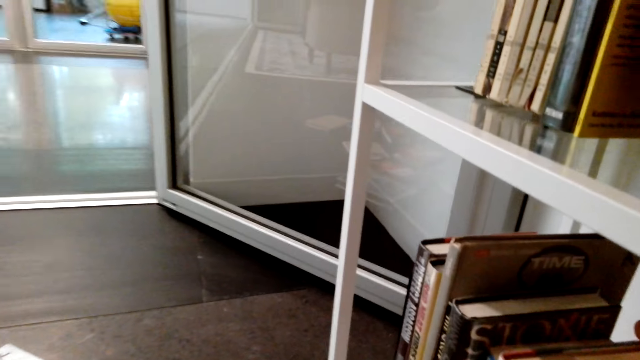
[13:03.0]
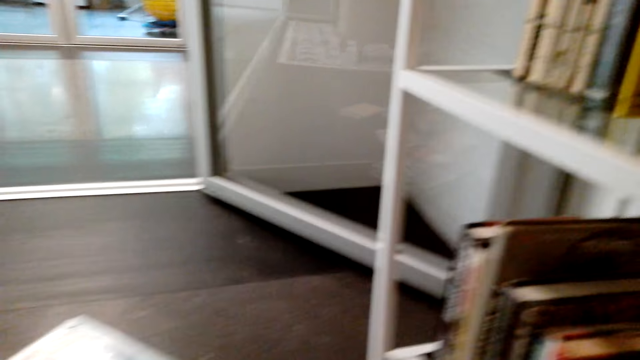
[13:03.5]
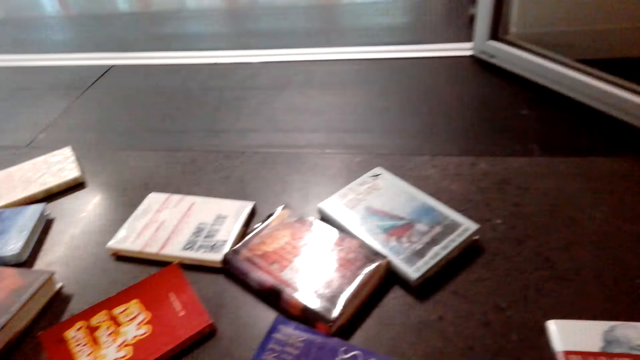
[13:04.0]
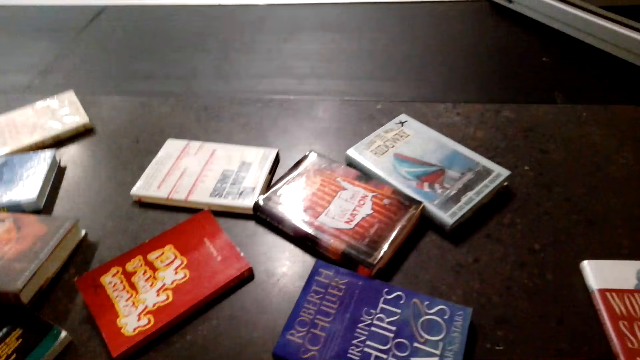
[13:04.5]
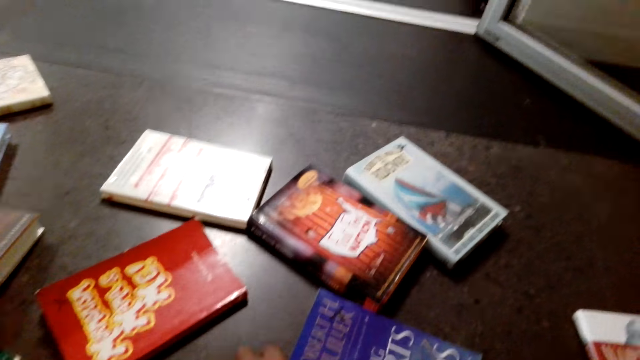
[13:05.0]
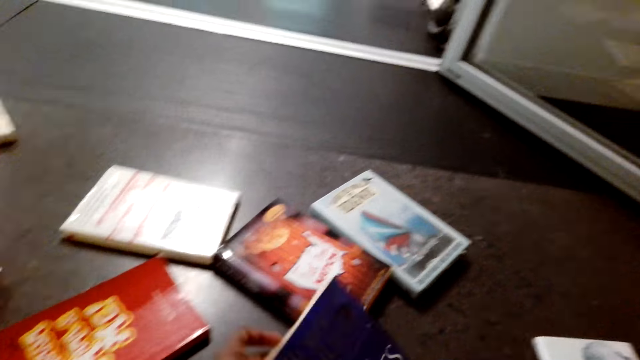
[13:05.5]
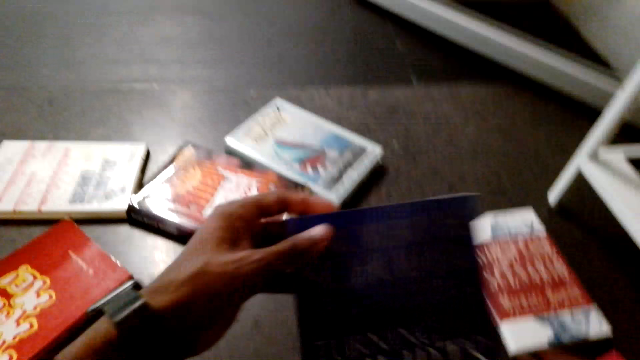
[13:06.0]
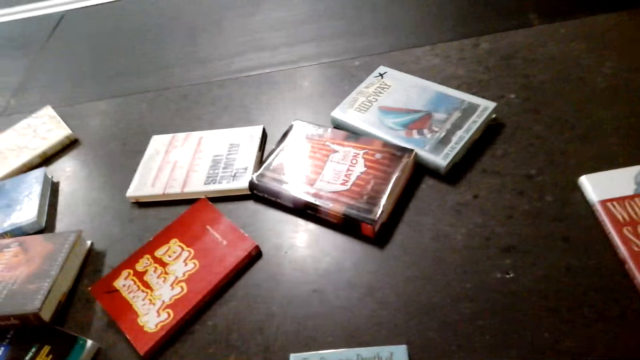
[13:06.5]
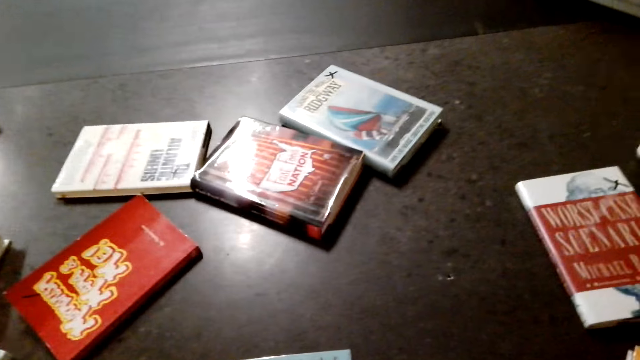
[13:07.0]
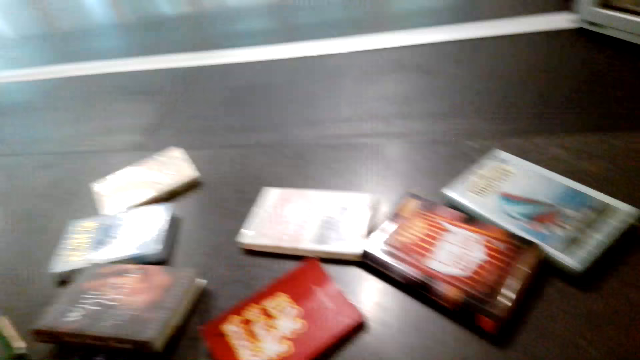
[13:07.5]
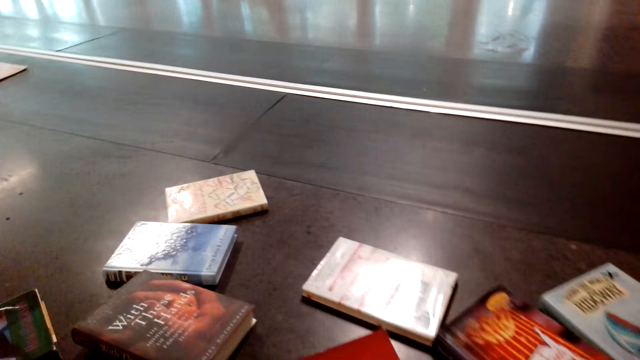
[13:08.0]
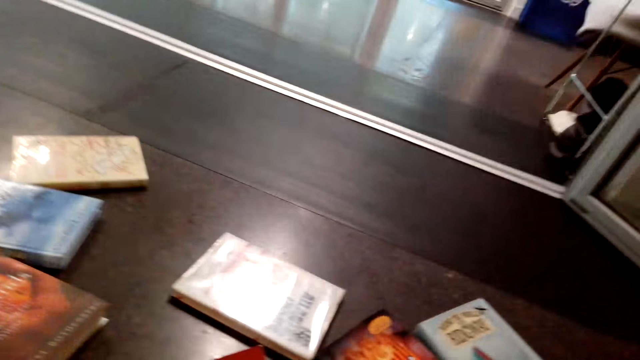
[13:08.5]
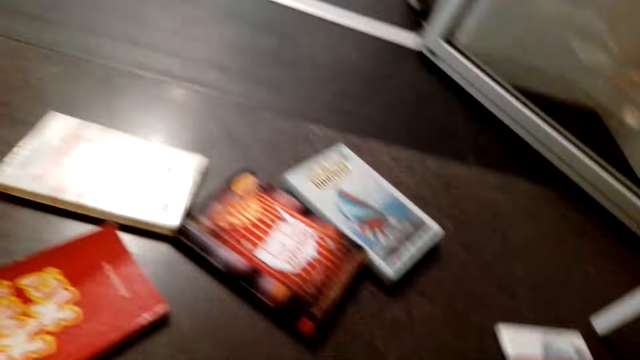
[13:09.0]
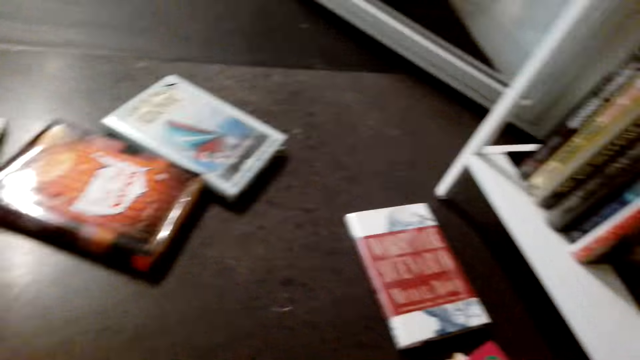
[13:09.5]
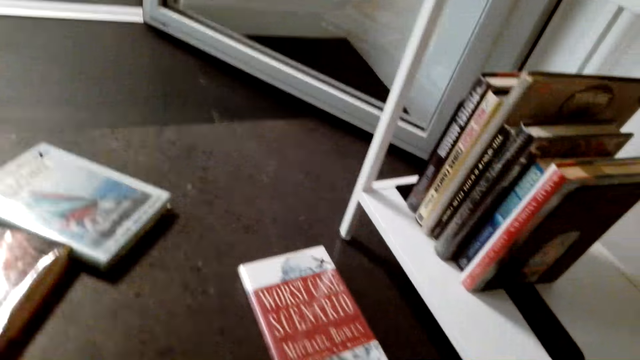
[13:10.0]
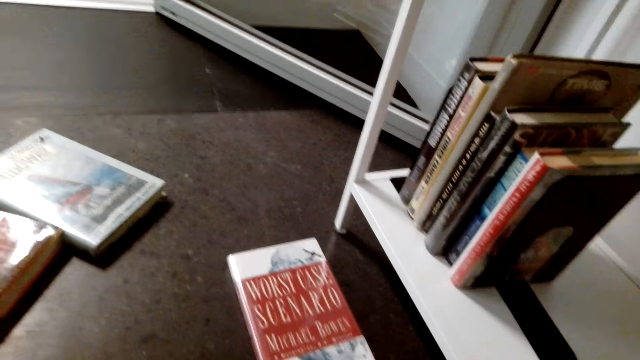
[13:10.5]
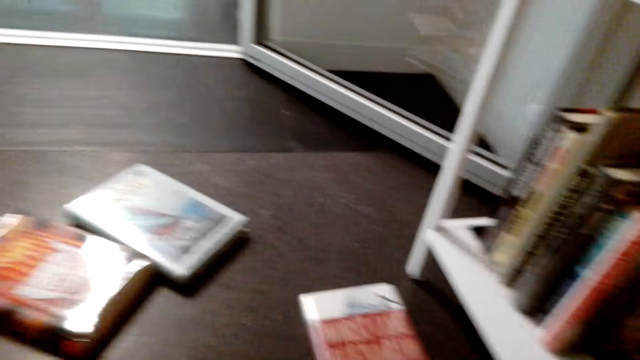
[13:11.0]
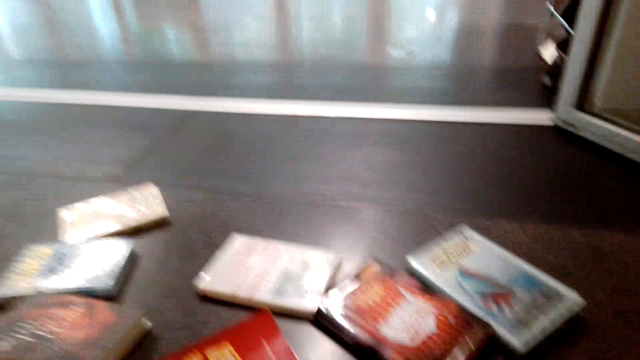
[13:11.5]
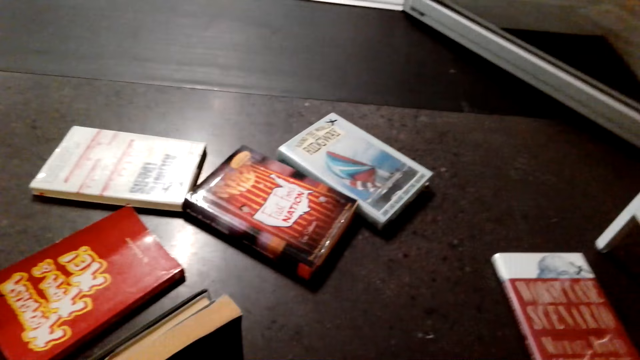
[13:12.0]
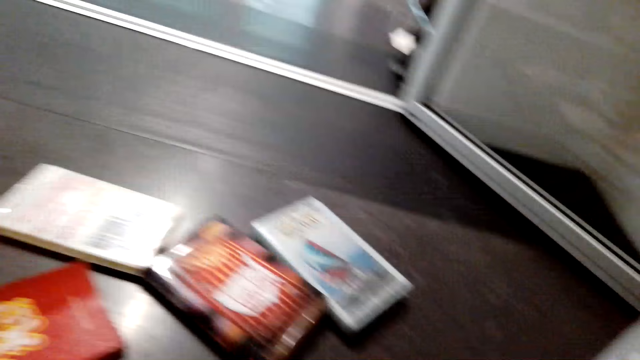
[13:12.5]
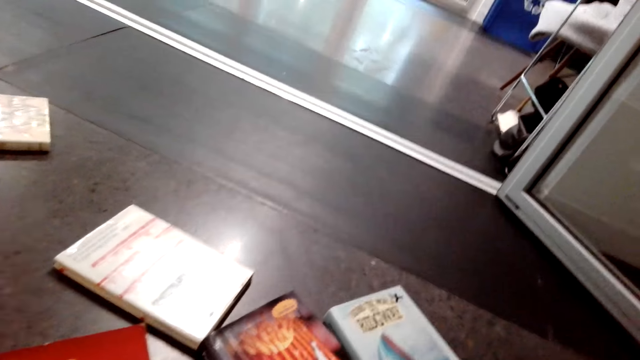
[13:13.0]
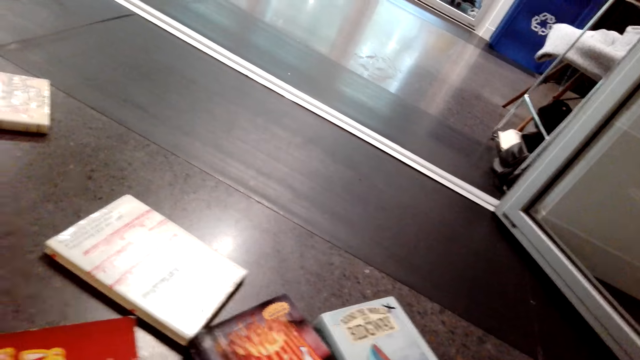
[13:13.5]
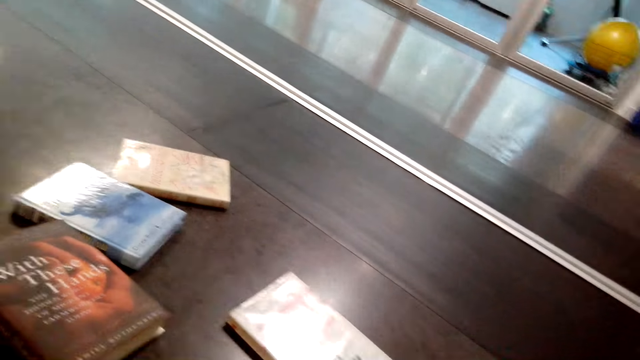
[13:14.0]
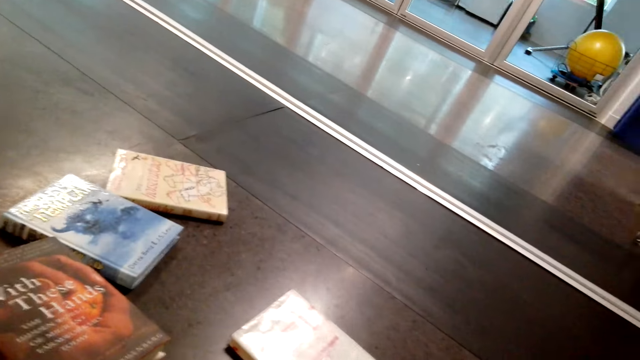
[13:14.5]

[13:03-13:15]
The camera wearer turns around. They take more novels on the floor.

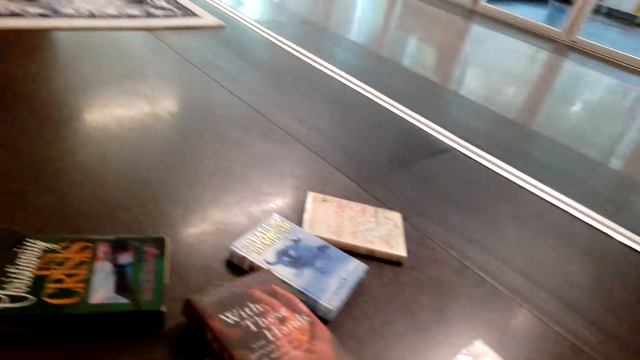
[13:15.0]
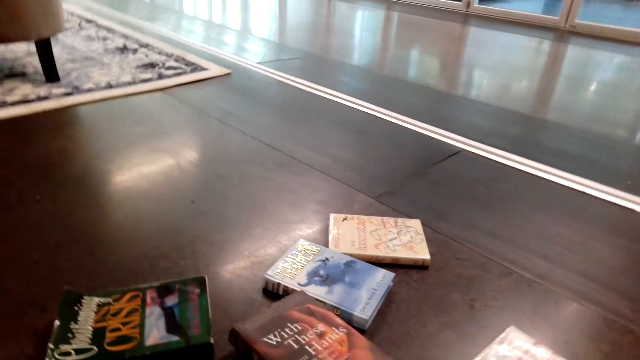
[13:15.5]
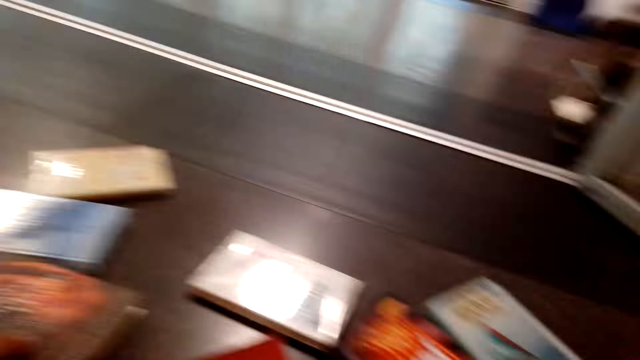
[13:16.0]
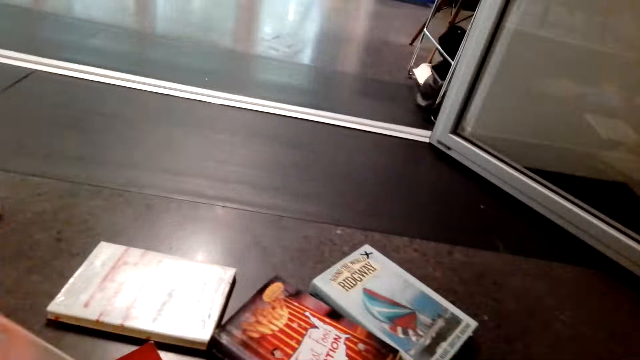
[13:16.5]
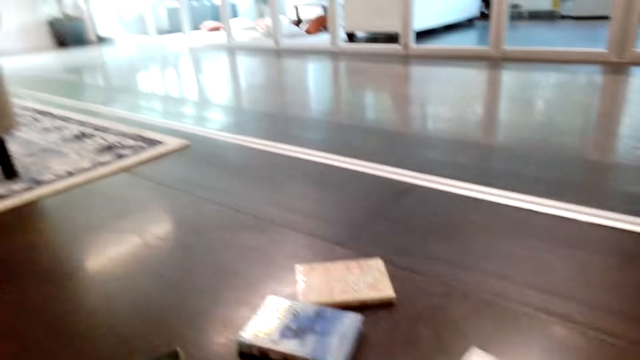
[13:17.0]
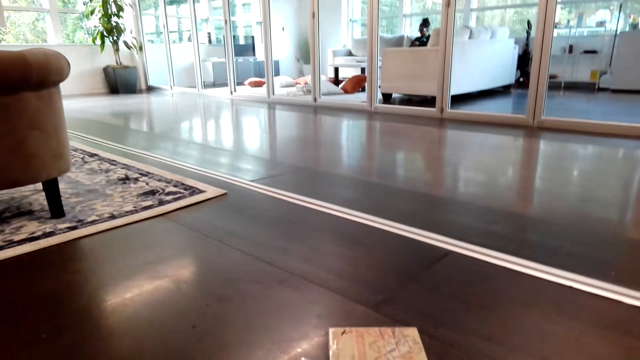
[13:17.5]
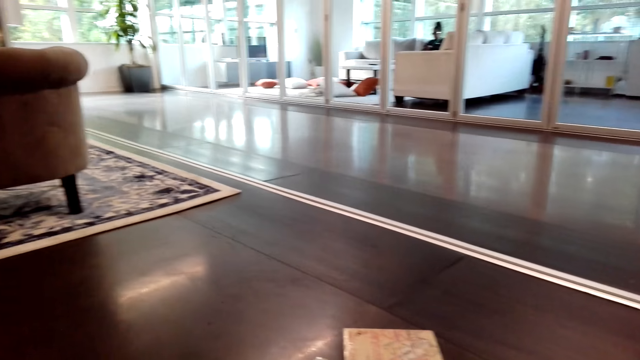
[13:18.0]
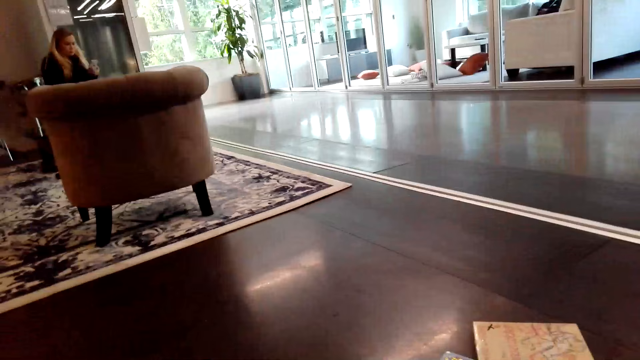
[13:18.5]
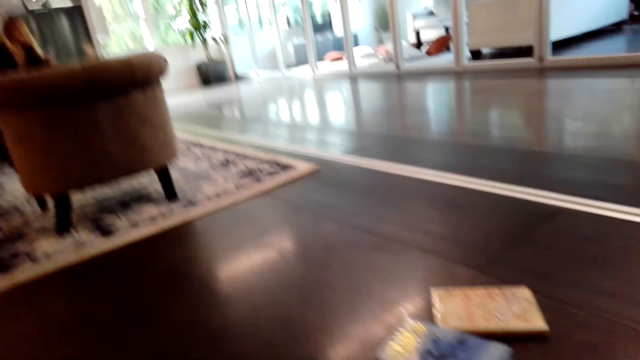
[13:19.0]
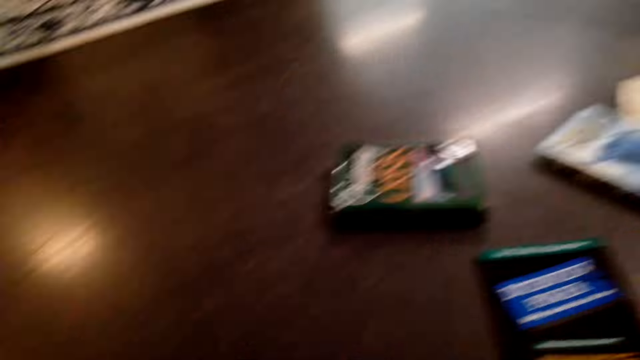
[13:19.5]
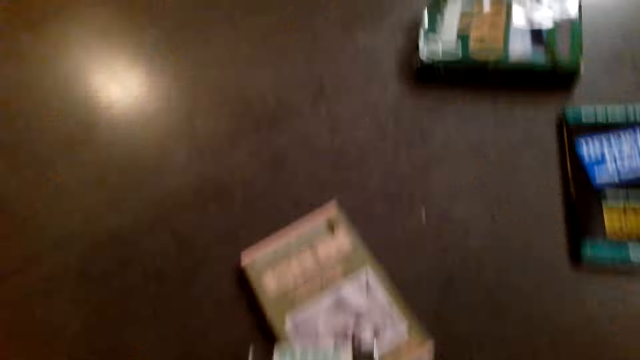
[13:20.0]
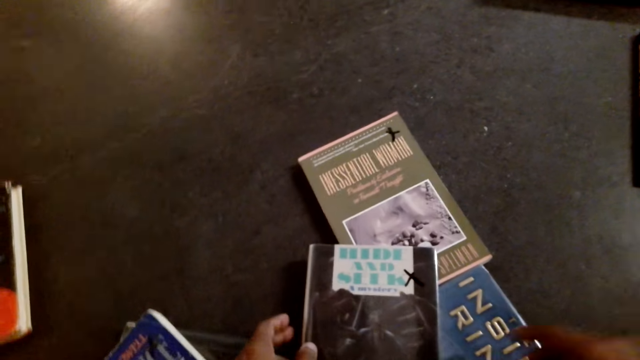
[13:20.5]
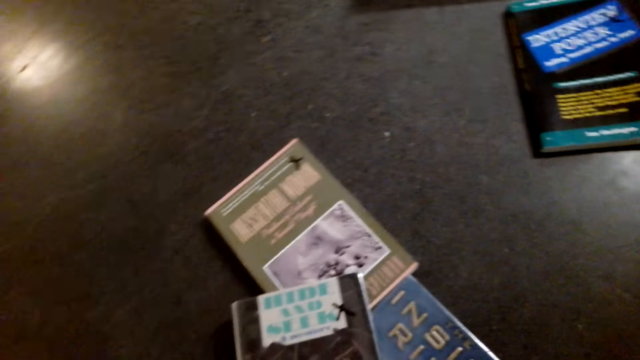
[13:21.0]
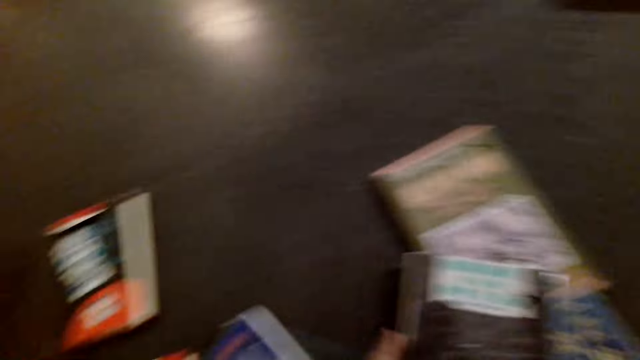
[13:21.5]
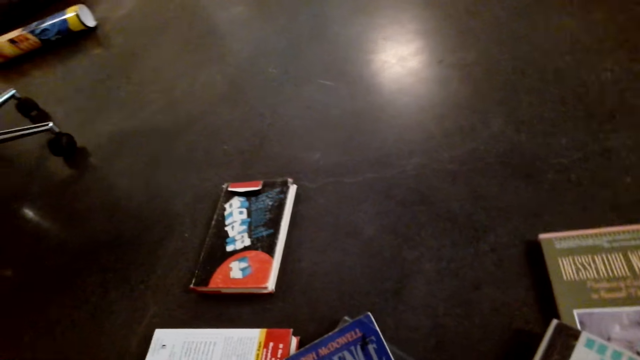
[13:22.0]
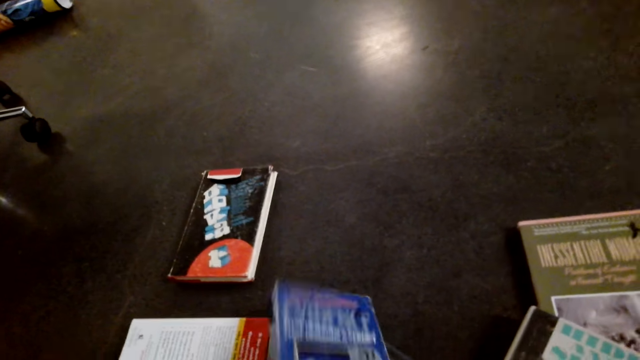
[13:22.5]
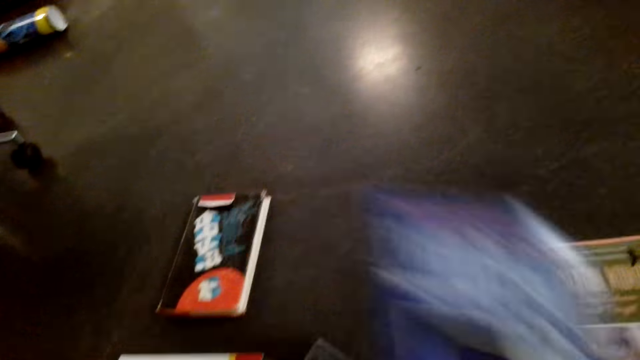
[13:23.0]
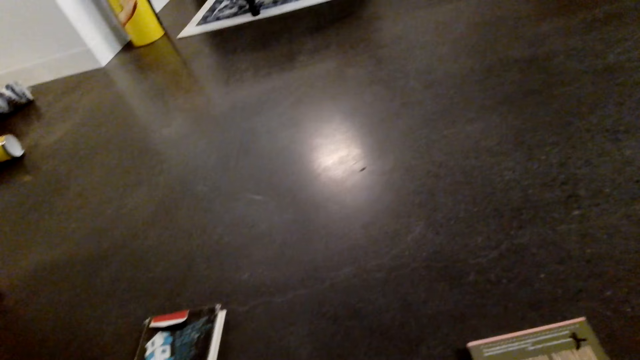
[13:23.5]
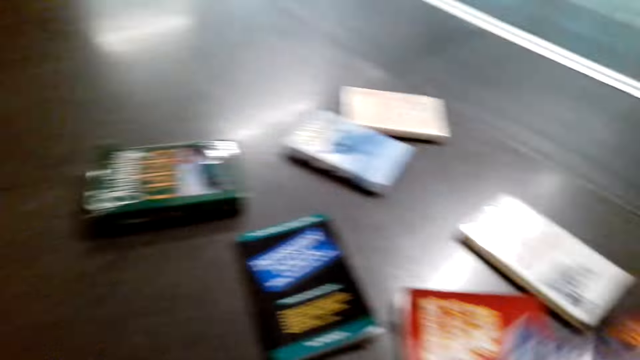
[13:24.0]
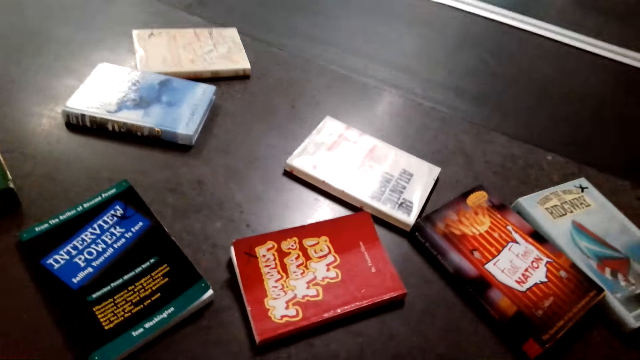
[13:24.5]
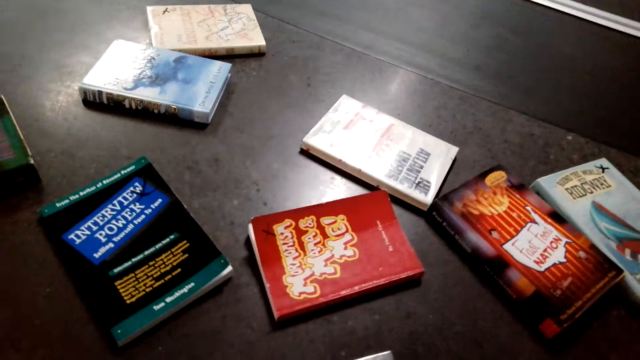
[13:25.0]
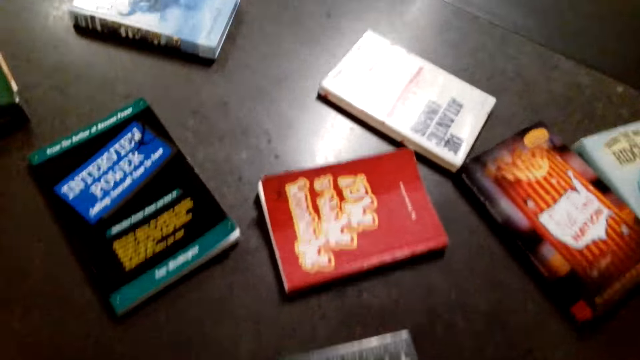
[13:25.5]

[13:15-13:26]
The camera wearer looks around. They take more novels on the floor.
